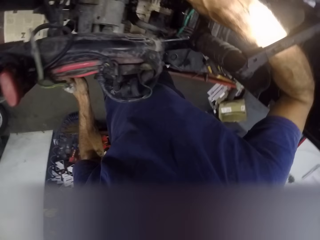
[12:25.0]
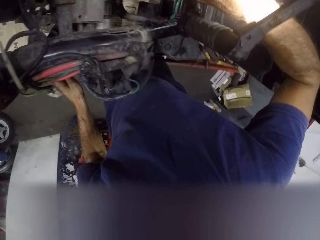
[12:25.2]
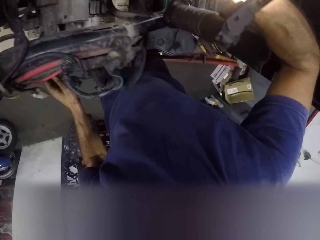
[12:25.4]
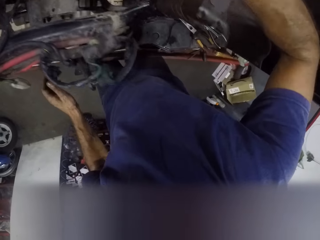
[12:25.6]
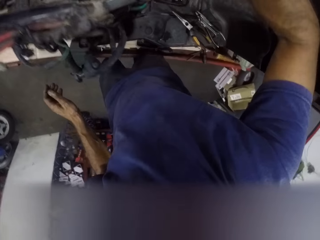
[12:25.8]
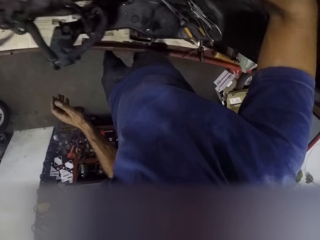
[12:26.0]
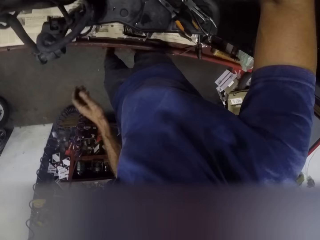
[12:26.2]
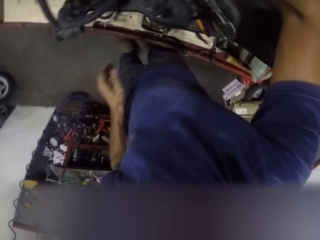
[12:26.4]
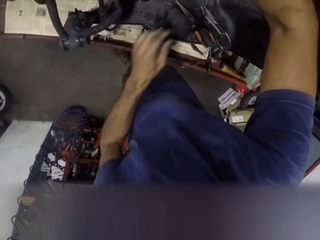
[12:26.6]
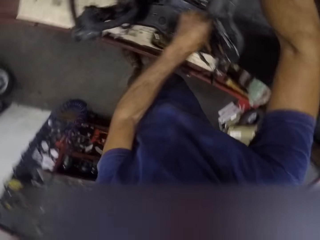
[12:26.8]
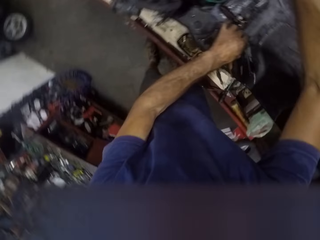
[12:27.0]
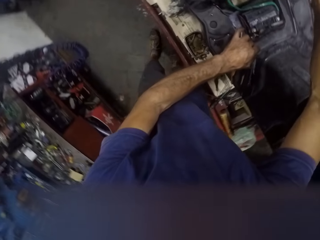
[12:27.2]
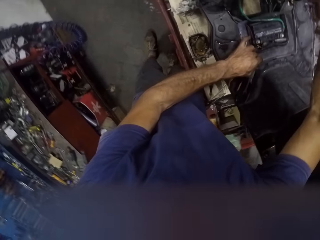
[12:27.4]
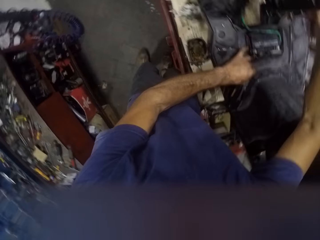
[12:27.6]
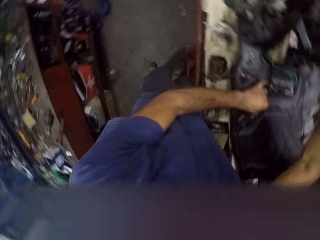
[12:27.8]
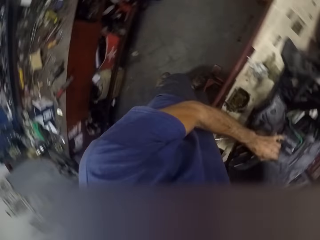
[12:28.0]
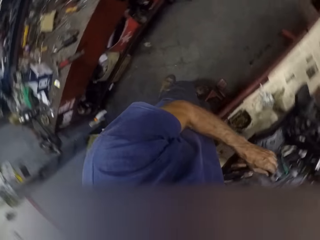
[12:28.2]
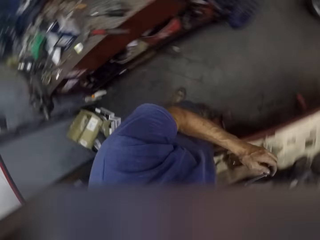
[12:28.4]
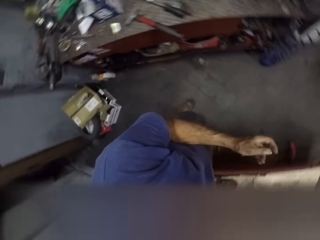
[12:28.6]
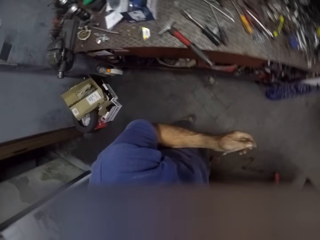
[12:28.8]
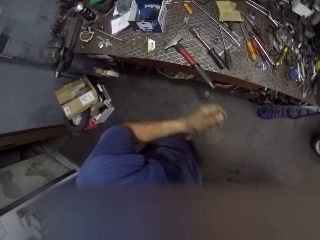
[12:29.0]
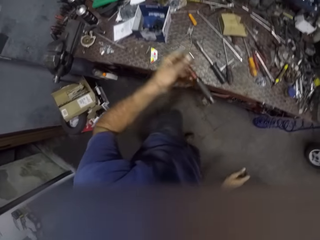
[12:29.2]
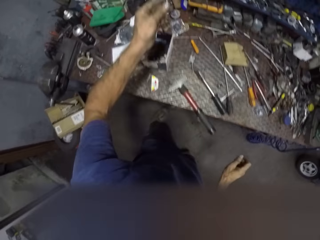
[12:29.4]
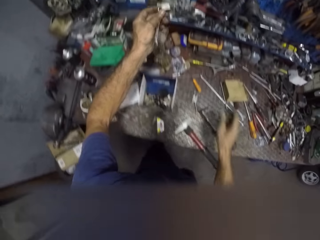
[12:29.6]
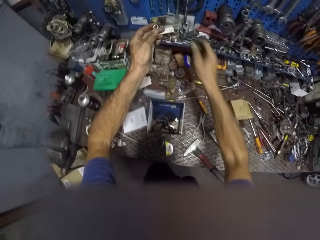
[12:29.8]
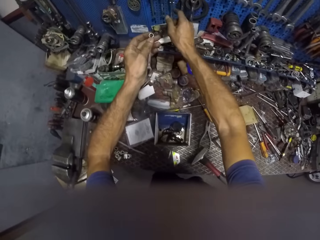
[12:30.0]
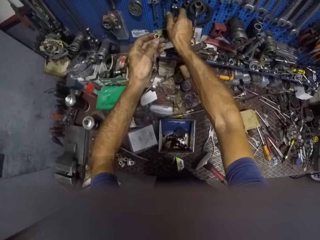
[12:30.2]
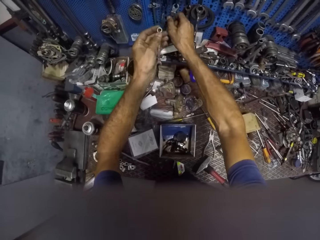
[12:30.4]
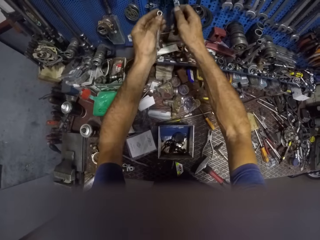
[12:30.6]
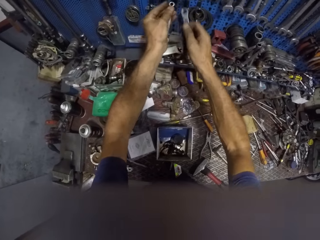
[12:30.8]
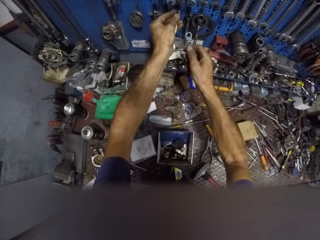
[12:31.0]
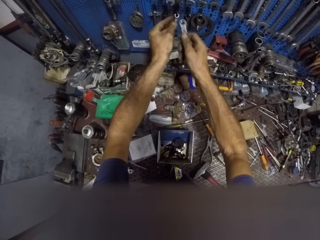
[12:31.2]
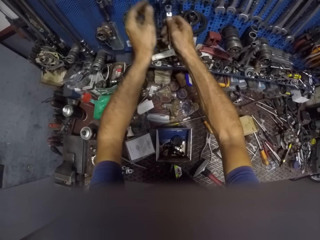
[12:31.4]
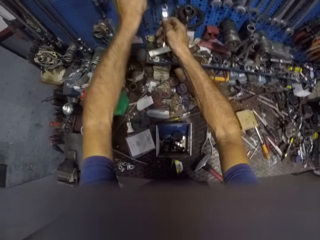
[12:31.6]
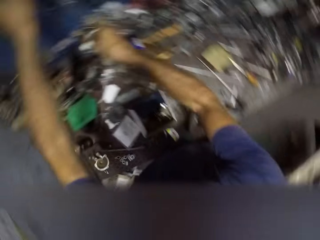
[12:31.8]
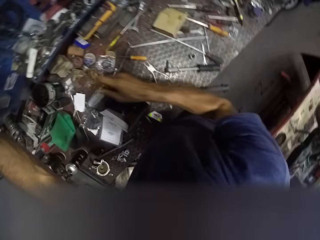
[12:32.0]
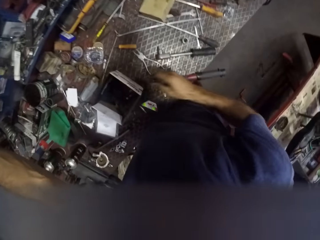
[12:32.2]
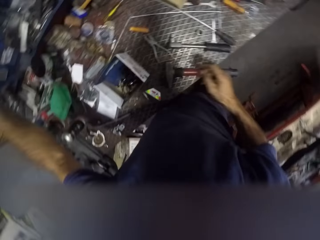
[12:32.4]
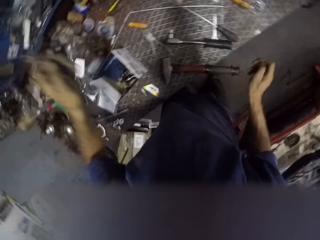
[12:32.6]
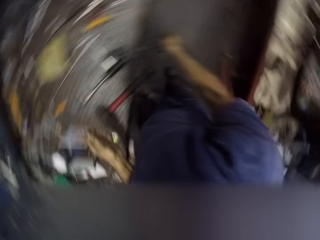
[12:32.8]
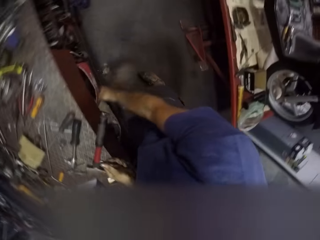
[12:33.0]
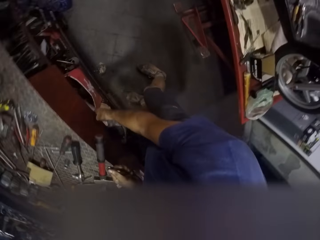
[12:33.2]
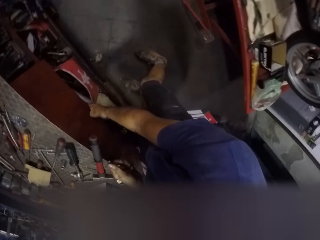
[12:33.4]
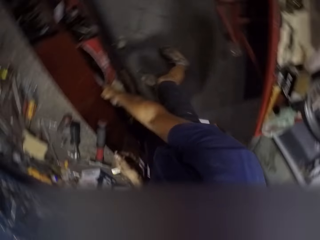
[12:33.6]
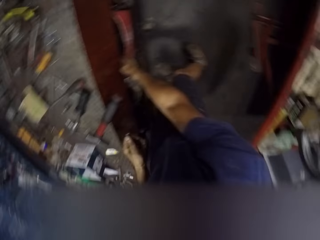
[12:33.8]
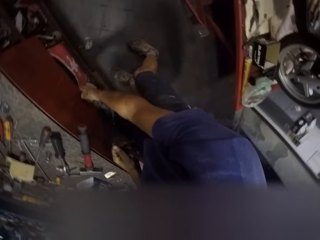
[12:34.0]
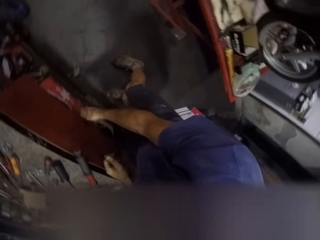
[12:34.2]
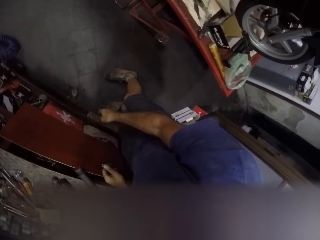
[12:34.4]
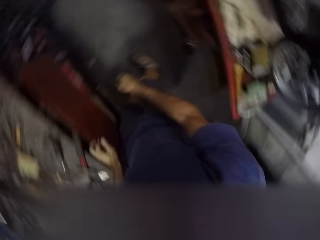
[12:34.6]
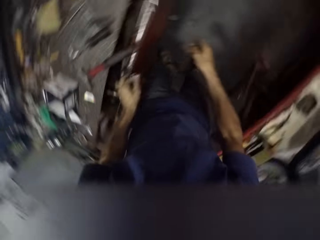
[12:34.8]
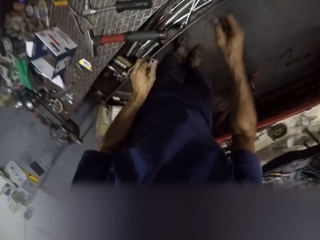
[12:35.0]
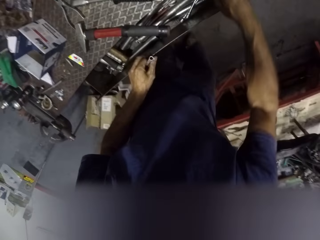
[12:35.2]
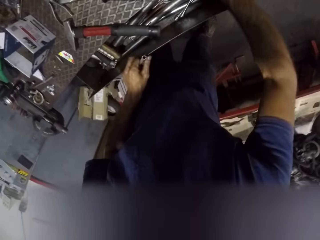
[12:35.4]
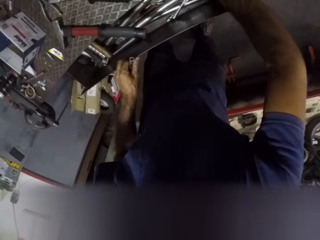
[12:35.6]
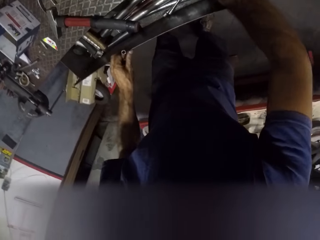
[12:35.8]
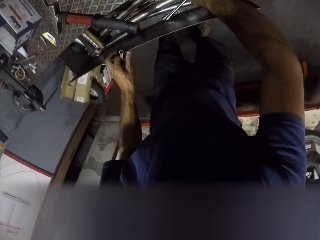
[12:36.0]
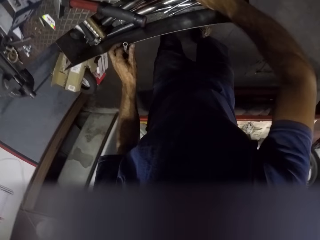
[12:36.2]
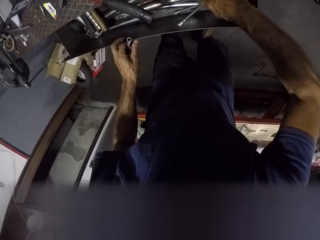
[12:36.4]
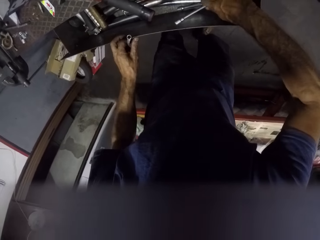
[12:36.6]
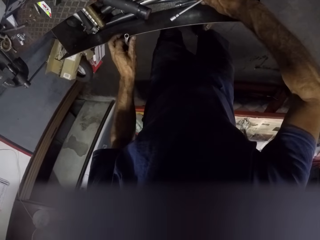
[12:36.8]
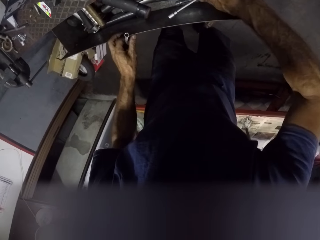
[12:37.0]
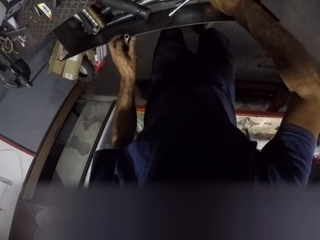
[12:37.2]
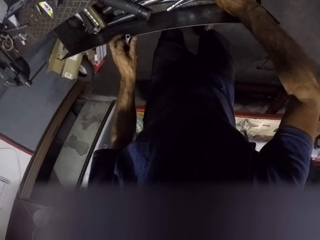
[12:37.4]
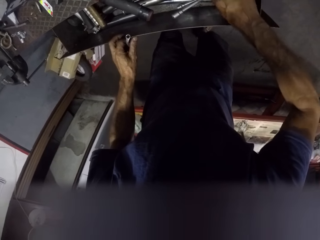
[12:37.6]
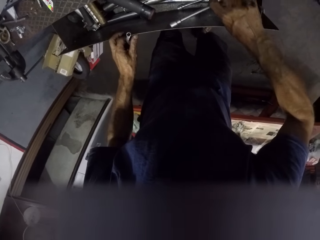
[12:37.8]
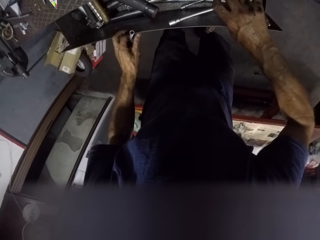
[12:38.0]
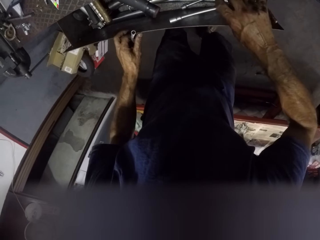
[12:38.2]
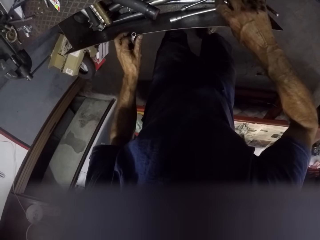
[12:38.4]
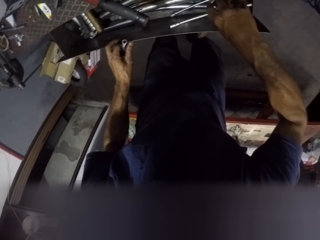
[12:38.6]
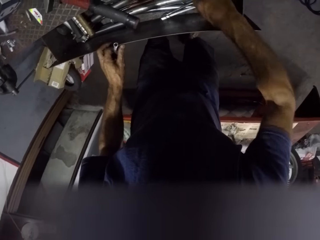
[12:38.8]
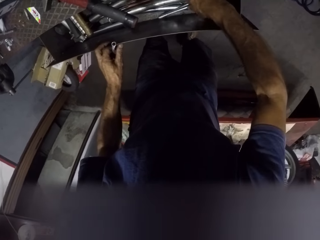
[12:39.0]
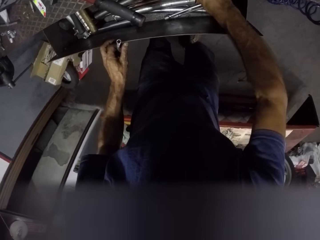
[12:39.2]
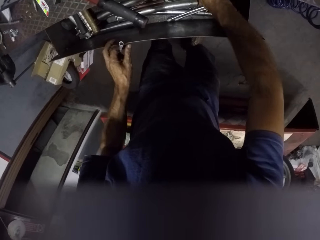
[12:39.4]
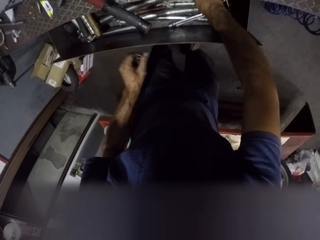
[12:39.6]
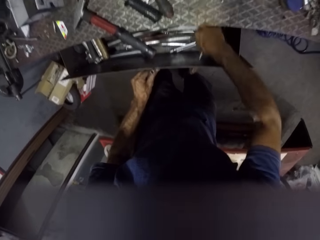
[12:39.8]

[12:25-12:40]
The camera wearer takes a wrench. They hang the wrench on the tools area. They take another wrench. They open the workbench drawer. They take a big spanner from the drawer.

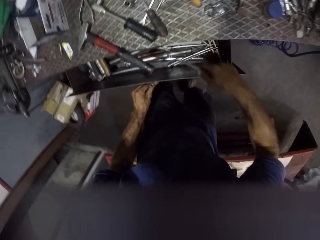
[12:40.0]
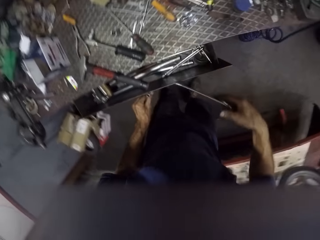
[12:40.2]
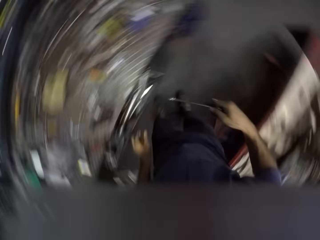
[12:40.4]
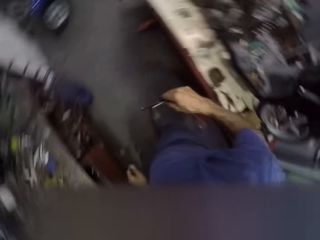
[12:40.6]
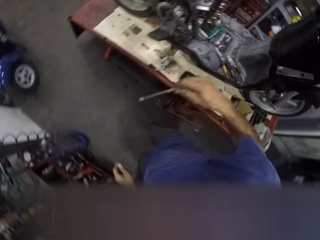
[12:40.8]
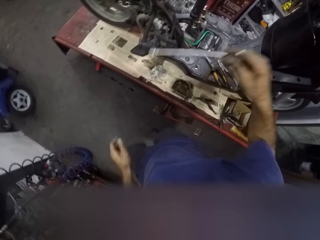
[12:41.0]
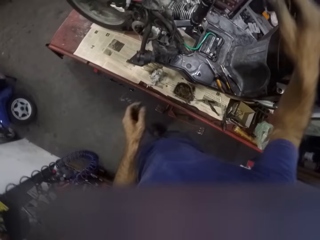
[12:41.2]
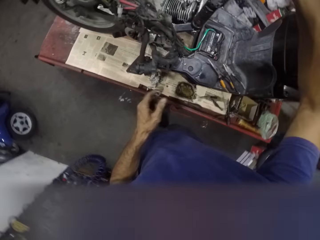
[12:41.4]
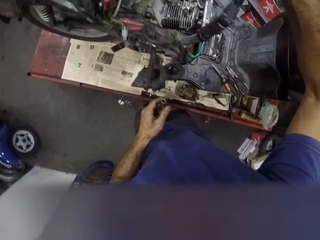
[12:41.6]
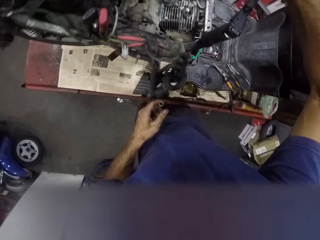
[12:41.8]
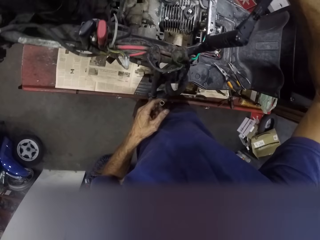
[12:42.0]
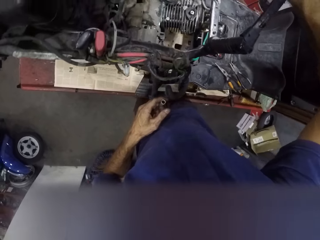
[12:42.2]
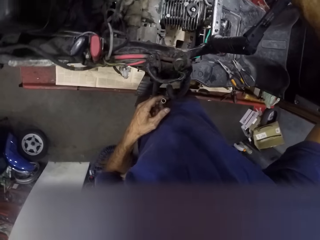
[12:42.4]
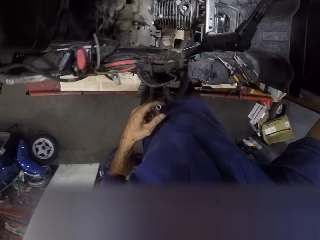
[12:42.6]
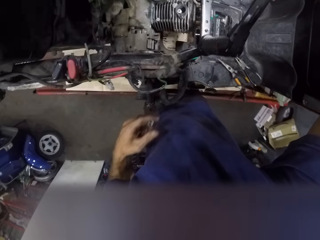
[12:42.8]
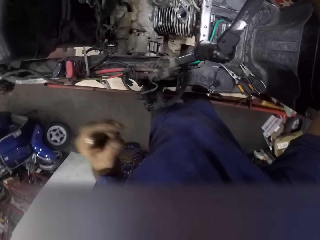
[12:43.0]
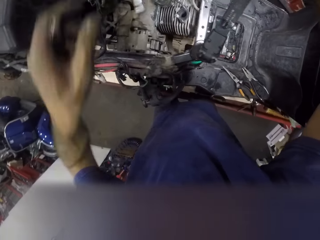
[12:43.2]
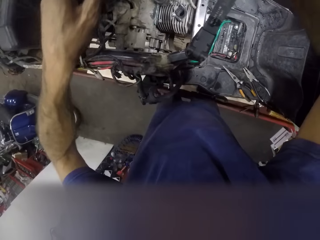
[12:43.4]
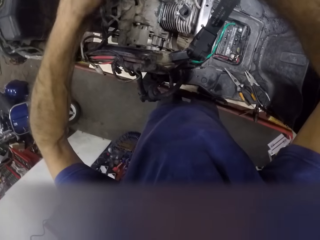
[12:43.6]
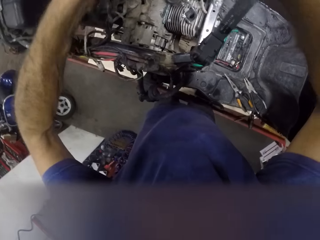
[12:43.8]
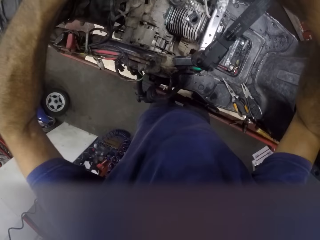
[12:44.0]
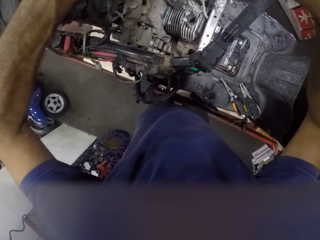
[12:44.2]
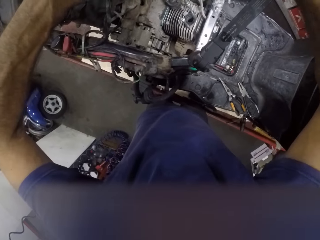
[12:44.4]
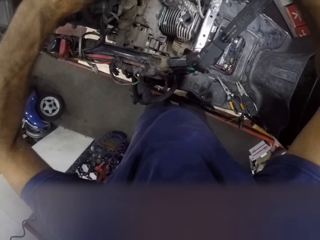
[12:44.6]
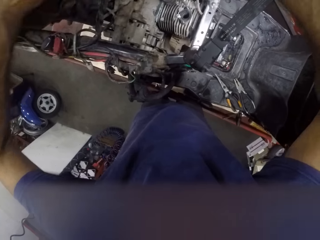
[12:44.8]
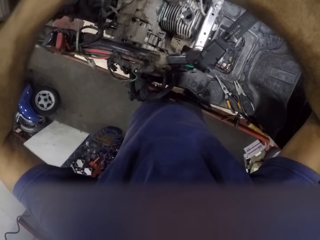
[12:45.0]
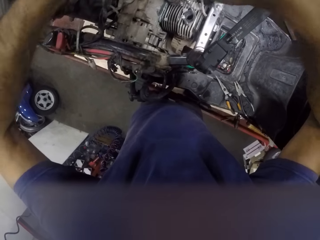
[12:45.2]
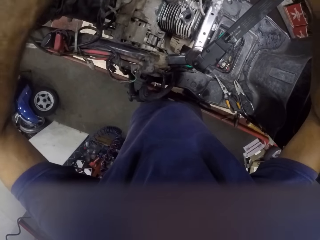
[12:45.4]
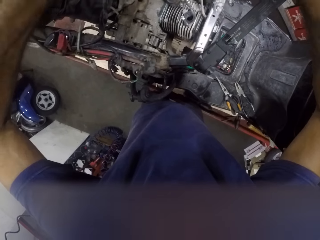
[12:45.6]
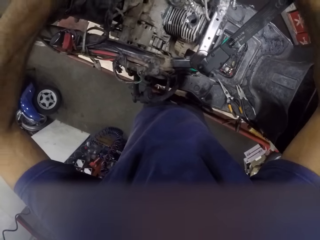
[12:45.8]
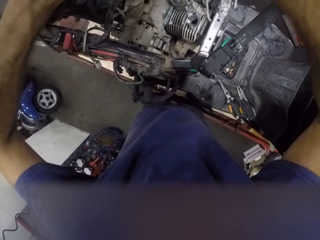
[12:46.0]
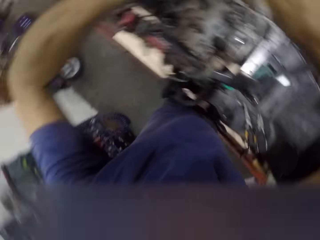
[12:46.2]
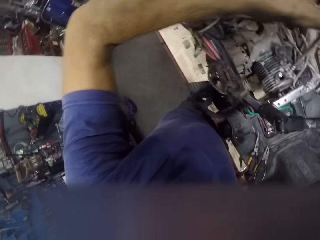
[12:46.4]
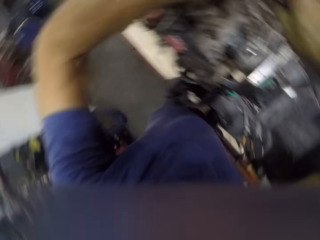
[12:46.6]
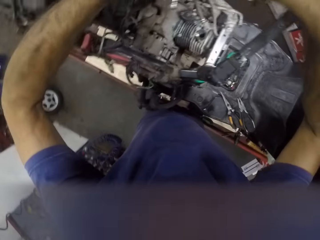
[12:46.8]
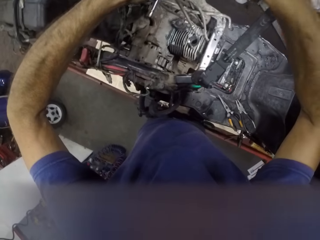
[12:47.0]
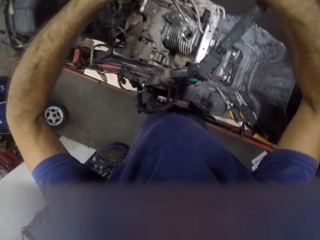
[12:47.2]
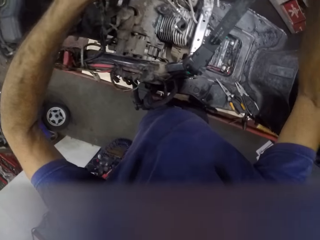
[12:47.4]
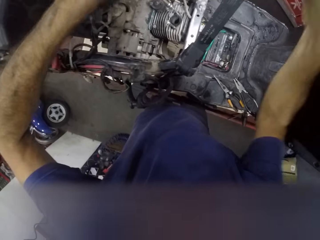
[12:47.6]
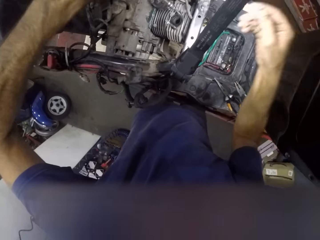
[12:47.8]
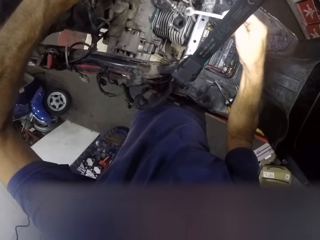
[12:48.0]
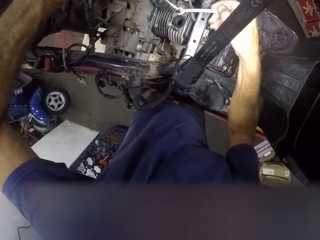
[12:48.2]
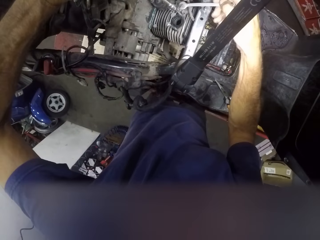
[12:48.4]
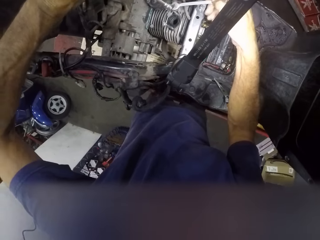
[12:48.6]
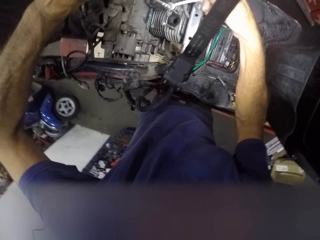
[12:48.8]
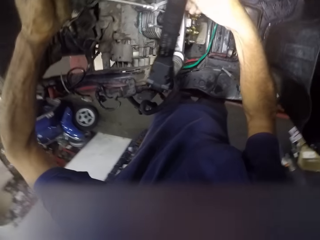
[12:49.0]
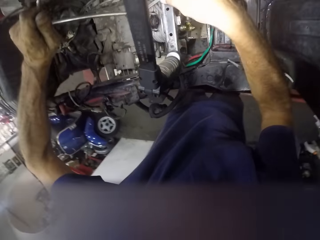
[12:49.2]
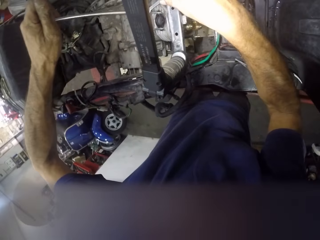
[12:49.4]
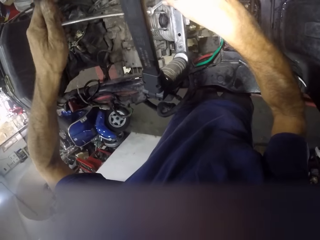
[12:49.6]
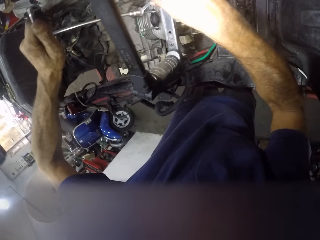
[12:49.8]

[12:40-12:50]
The camera wearer brings out a T-spanner. They fix the nut in the engine. They insert the T-spanner into a bolt.
